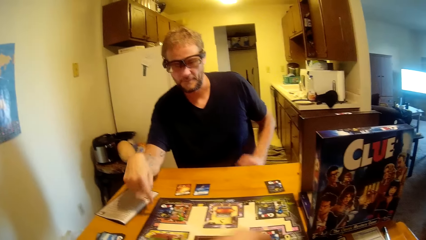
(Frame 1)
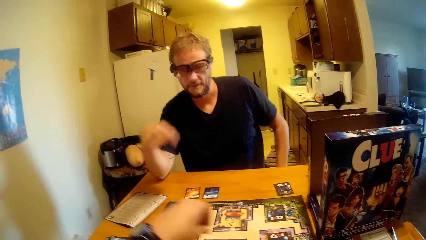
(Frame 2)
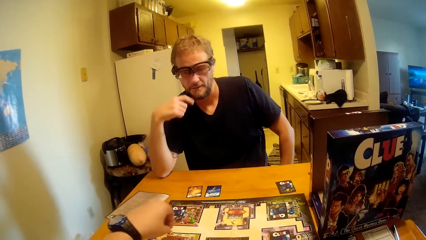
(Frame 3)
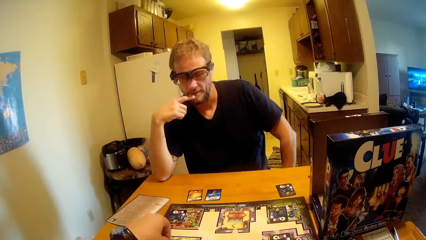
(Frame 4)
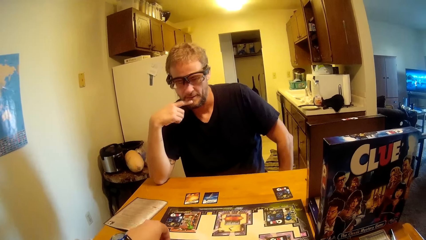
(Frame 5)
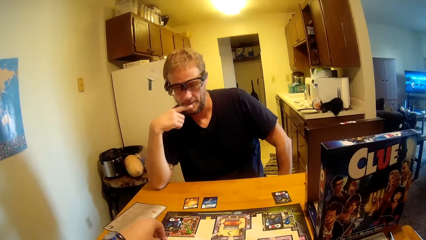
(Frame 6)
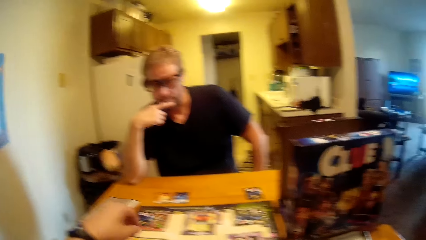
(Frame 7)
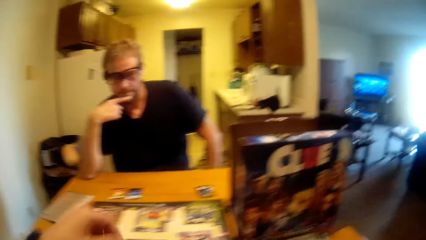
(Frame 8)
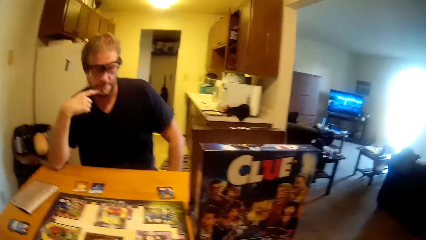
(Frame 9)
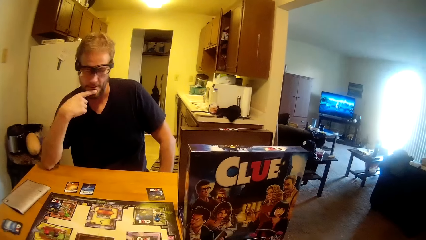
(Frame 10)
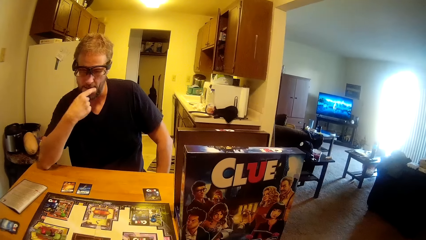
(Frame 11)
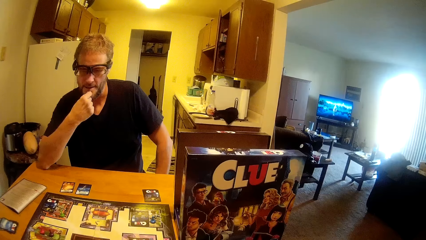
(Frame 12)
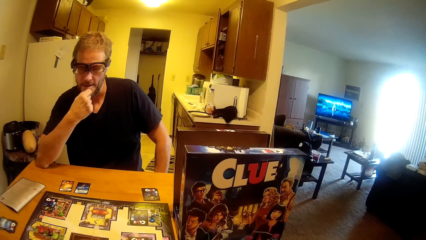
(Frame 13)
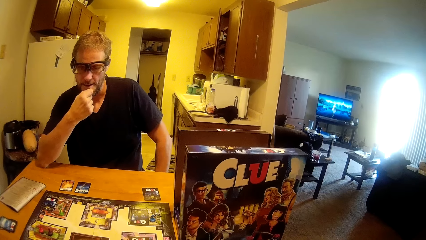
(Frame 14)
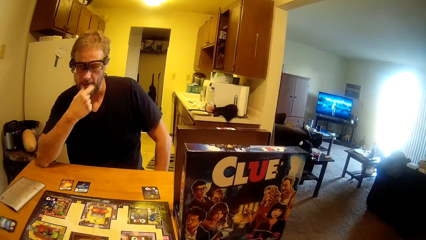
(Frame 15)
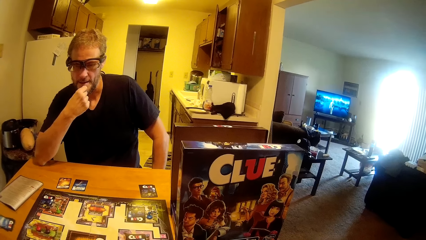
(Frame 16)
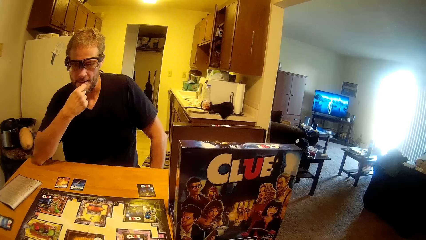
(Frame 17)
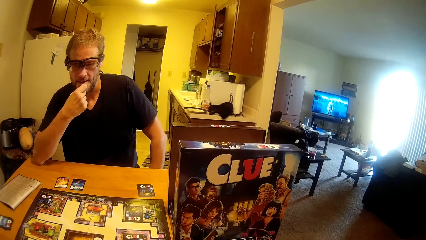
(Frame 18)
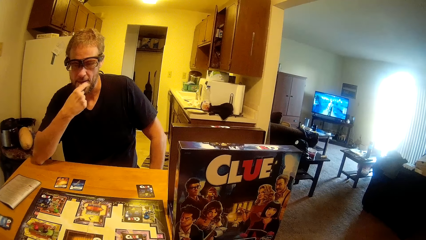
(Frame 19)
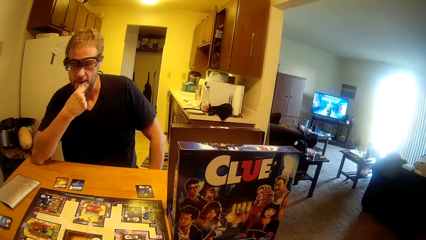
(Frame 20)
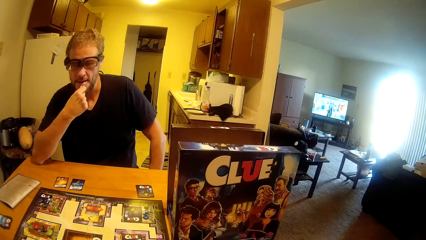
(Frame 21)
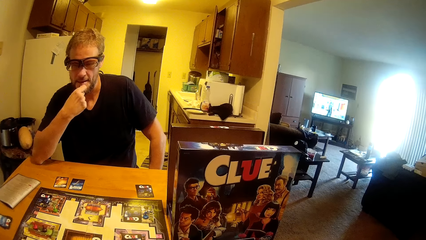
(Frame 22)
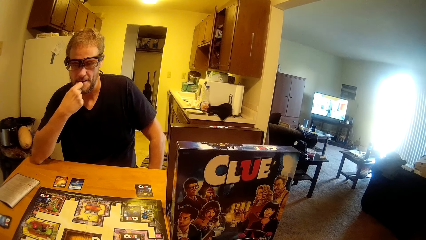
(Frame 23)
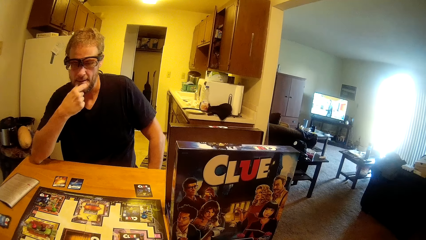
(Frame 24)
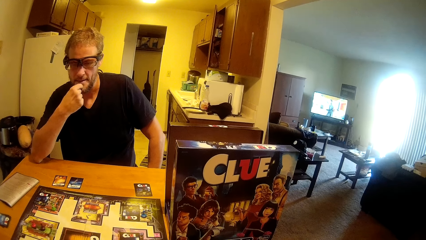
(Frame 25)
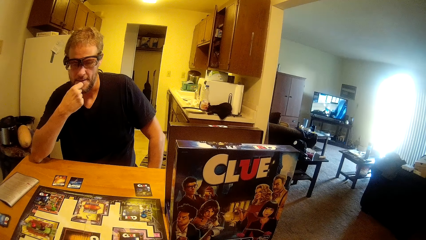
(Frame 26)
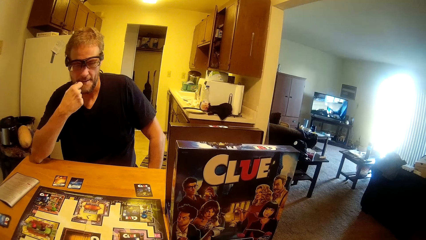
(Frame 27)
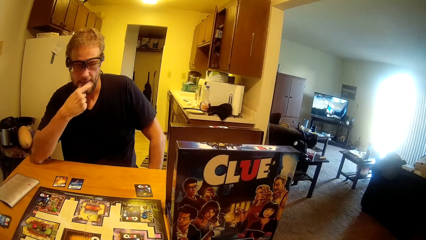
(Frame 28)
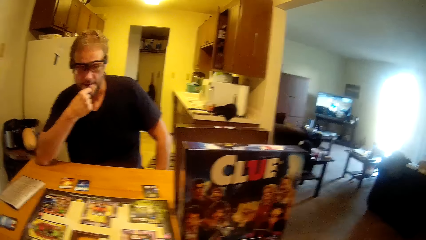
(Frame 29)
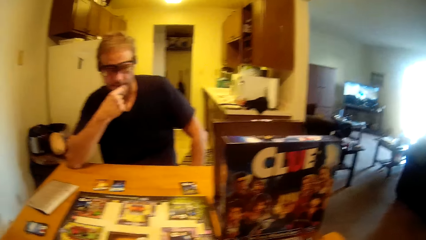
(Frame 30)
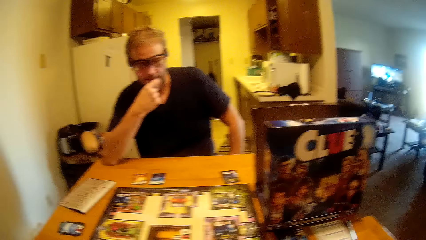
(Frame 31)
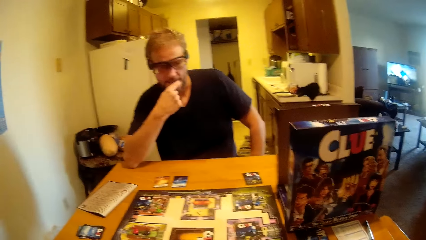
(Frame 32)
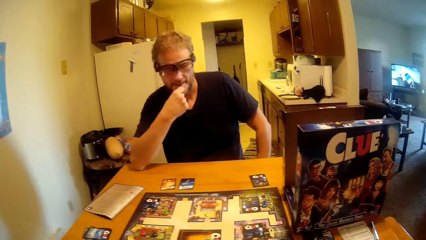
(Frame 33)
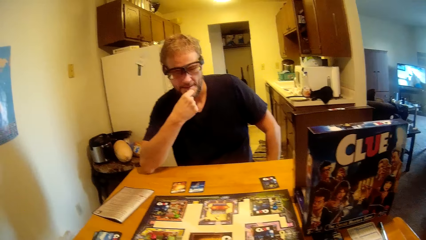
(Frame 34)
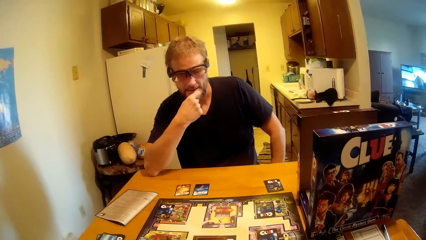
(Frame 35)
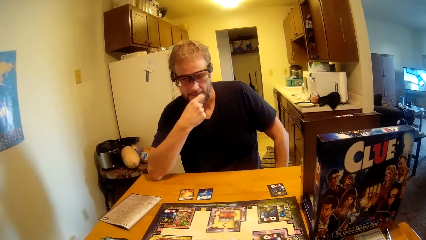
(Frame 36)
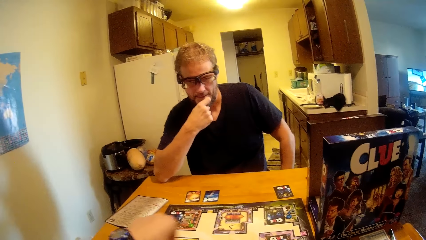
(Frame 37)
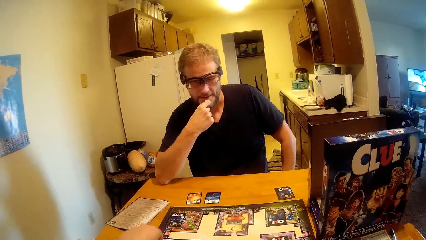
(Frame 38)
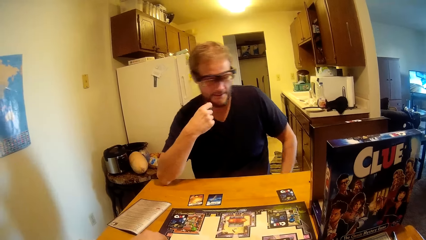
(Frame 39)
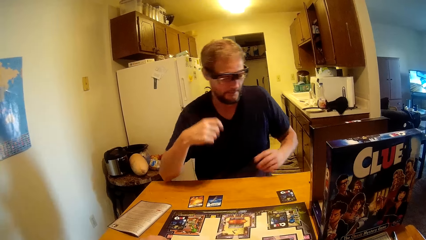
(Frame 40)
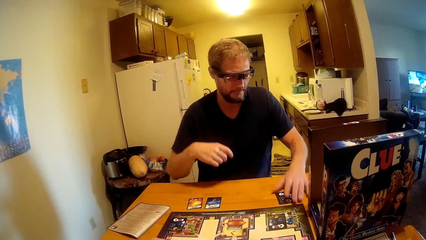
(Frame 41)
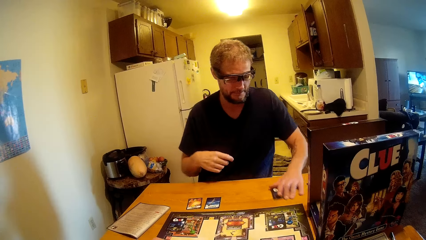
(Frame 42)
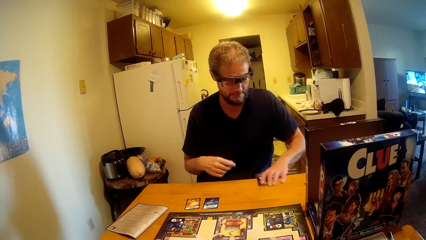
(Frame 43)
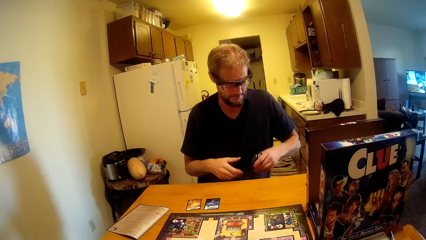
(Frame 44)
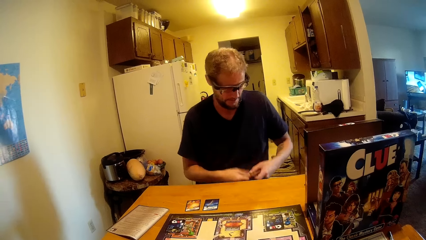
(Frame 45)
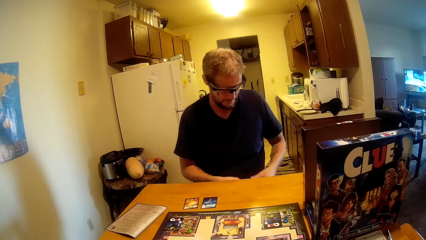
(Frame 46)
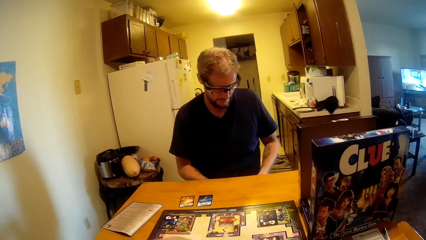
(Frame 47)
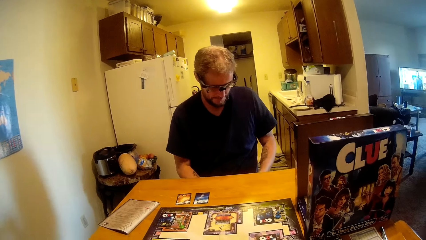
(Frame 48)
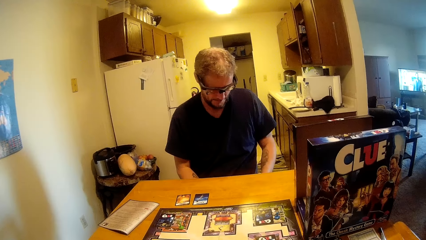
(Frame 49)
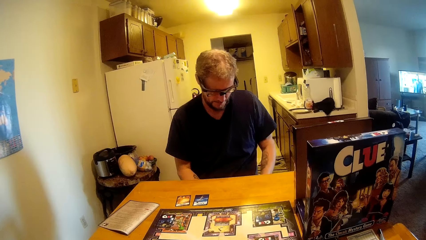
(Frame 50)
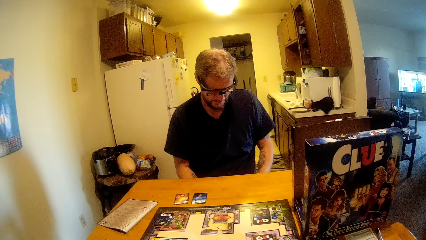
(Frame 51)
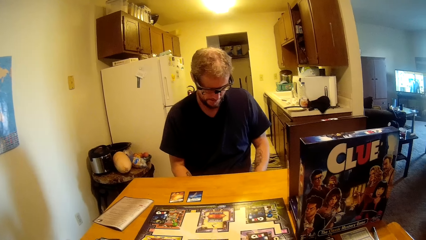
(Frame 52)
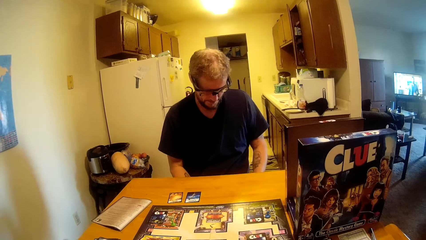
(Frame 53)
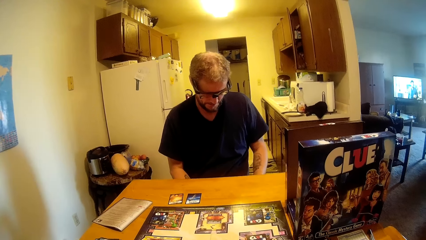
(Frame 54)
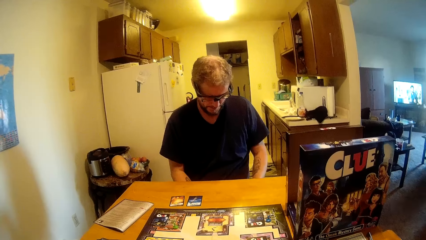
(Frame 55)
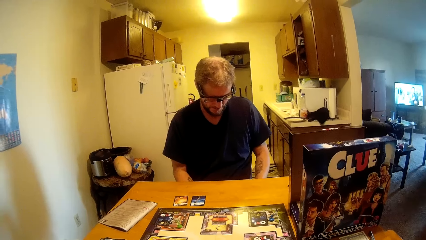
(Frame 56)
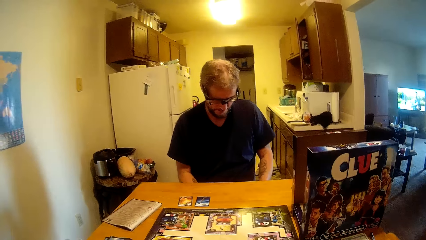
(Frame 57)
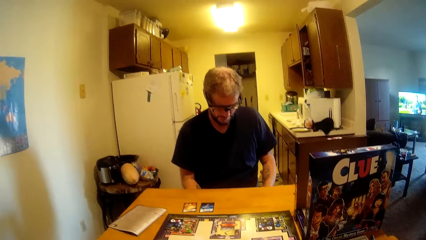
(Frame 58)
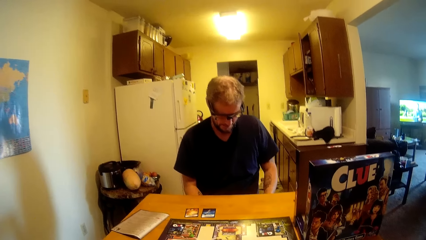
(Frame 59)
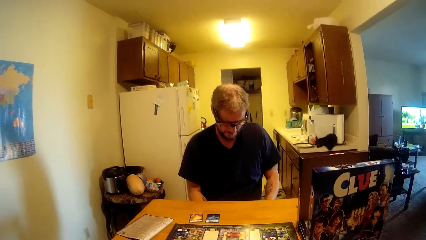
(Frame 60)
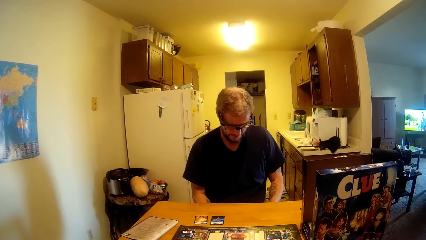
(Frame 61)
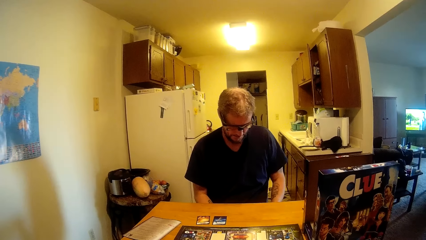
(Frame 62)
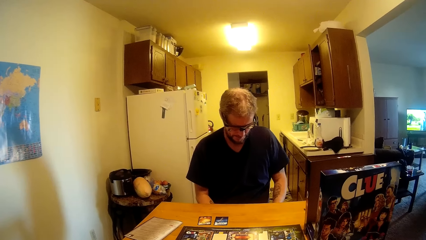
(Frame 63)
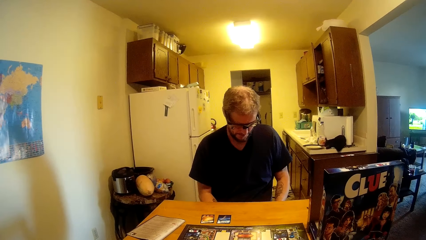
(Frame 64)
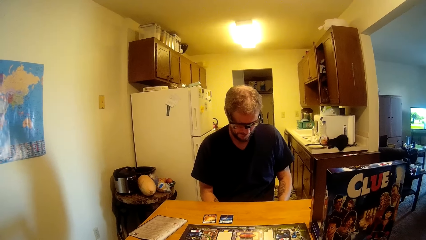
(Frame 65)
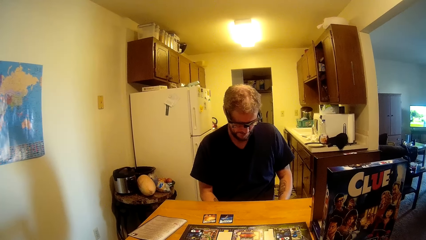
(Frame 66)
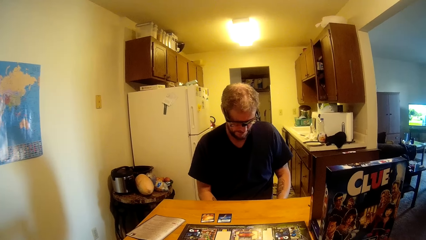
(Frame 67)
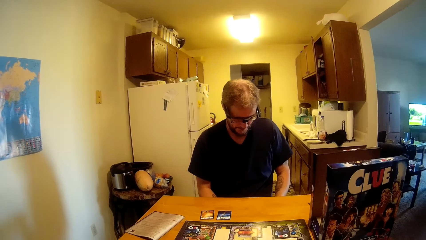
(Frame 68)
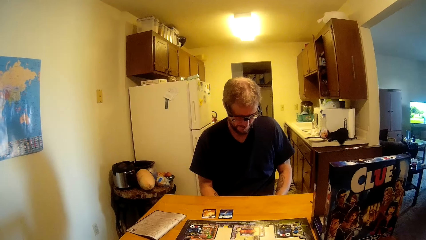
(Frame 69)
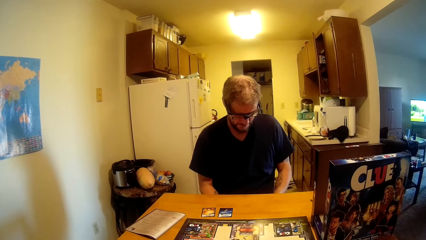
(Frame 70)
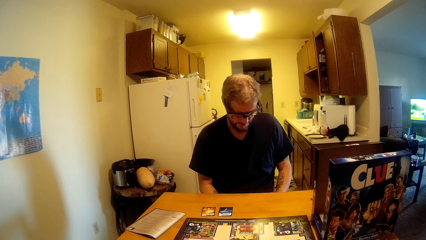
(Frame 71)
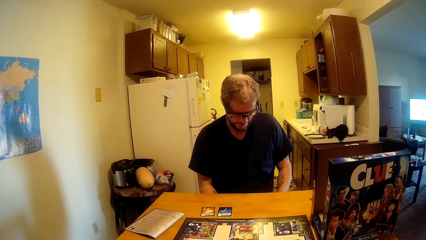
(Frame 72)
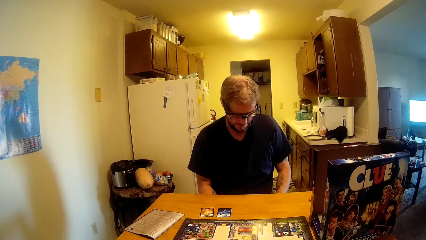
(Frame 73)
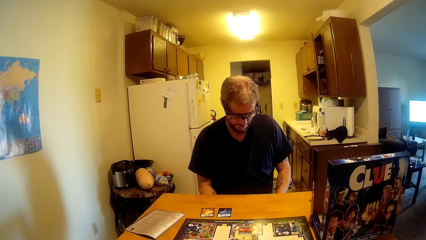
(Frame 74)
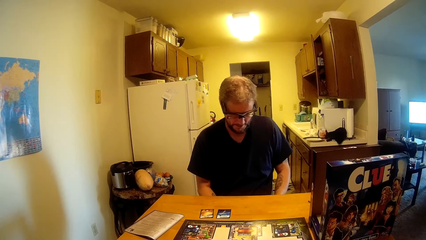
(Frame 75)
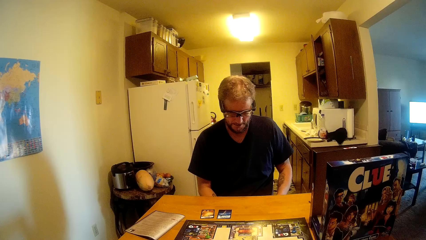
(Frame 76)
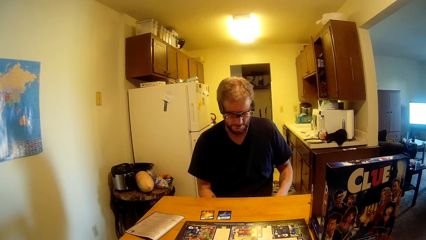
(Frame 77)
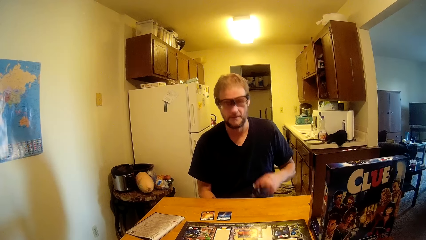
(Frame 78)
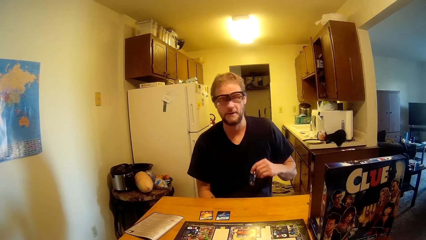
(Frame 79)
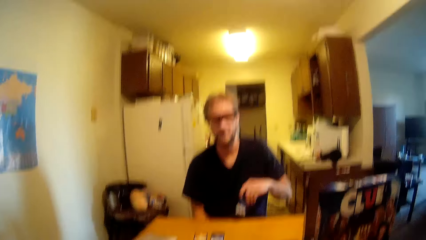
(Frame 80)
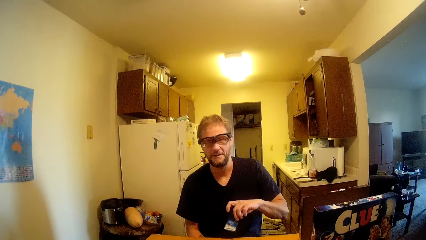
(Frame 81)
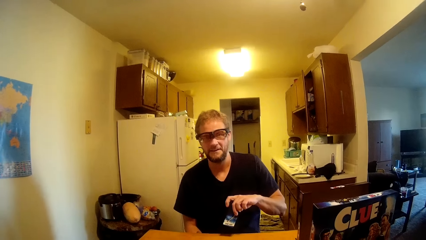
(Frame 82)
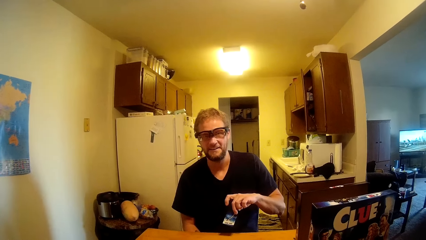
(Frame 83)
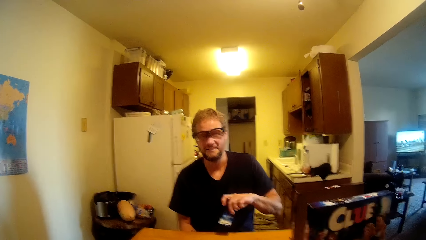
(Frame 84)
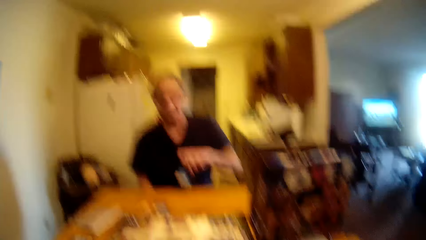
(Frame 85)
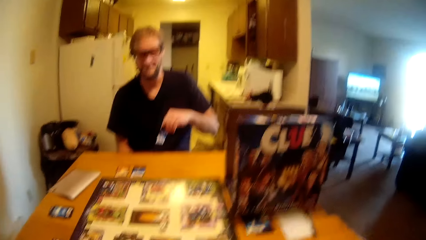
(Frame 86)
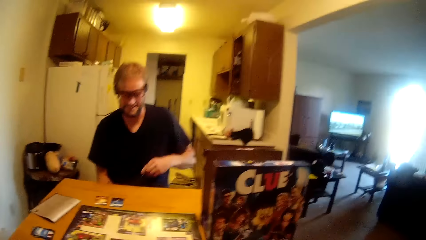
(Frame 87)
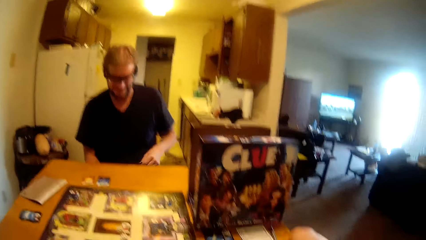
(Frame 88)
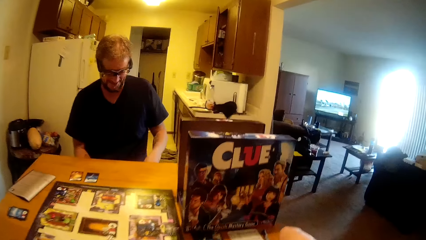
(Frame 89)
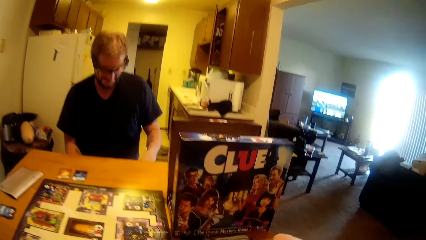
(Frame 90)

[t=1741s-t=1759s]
The camera wearer talks to the man. They drop the board game pin on the board. The man takes the card from the table. The man shows the card to the camera wearer.
